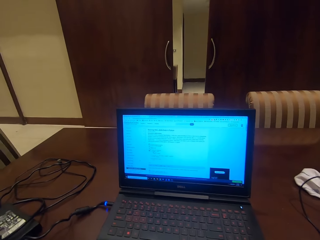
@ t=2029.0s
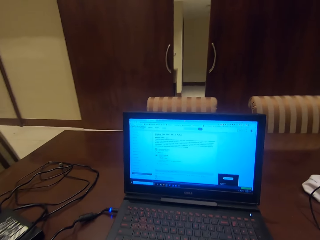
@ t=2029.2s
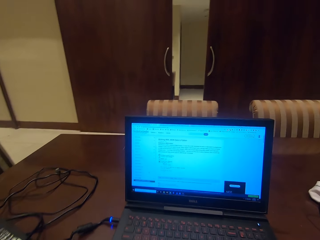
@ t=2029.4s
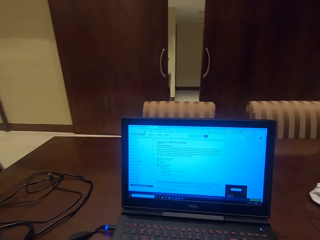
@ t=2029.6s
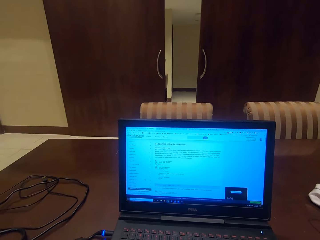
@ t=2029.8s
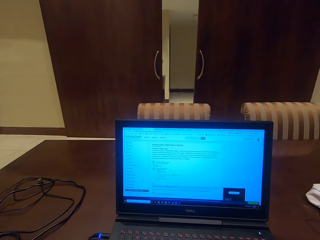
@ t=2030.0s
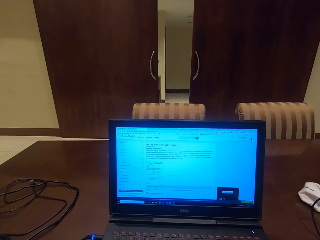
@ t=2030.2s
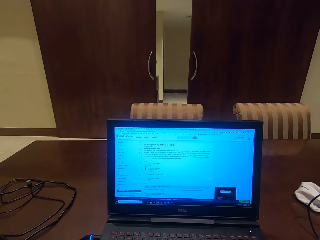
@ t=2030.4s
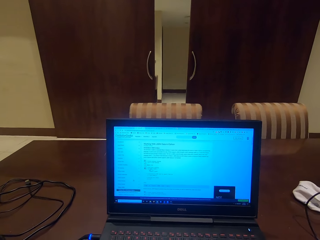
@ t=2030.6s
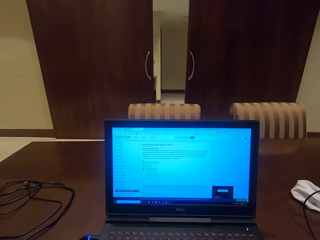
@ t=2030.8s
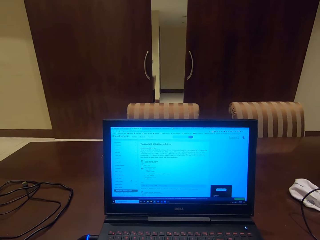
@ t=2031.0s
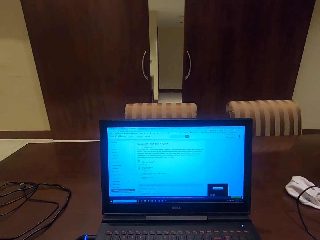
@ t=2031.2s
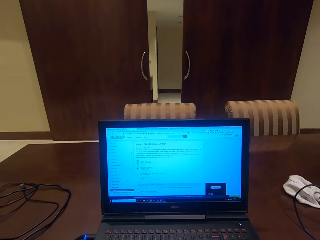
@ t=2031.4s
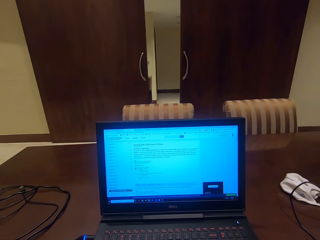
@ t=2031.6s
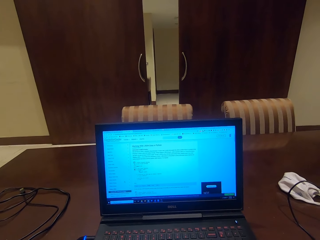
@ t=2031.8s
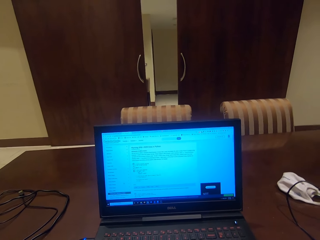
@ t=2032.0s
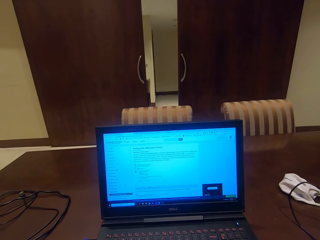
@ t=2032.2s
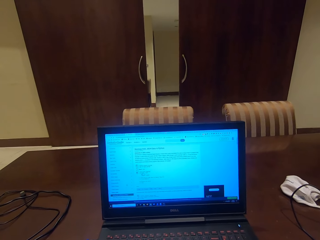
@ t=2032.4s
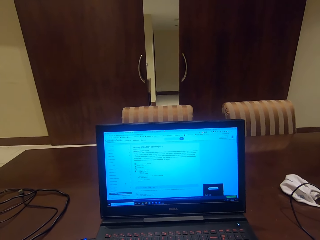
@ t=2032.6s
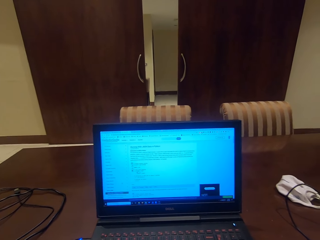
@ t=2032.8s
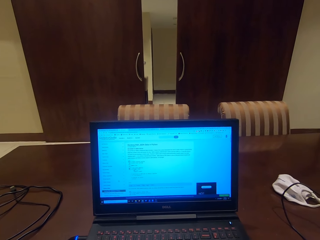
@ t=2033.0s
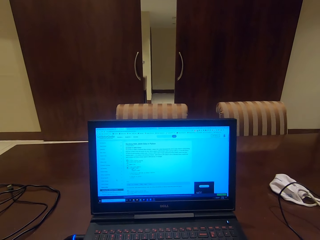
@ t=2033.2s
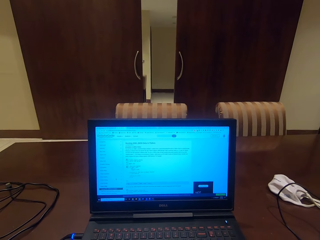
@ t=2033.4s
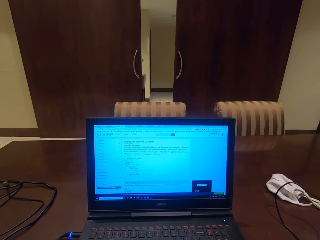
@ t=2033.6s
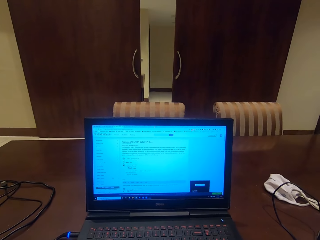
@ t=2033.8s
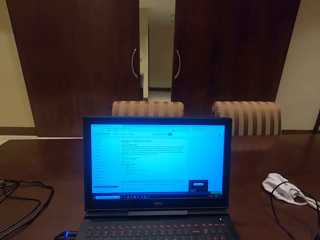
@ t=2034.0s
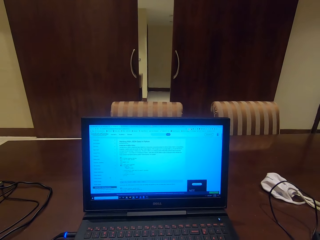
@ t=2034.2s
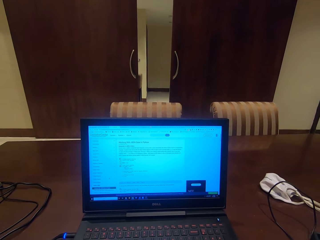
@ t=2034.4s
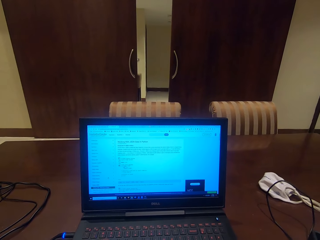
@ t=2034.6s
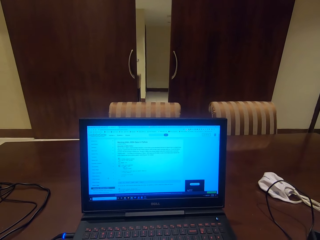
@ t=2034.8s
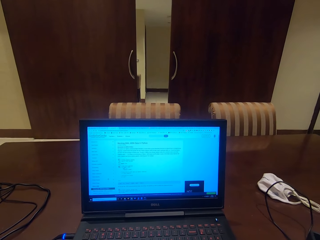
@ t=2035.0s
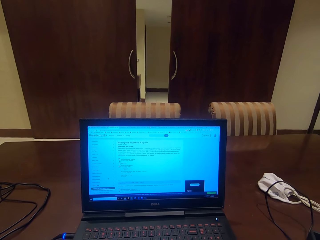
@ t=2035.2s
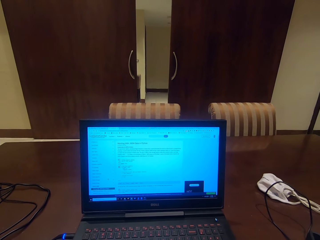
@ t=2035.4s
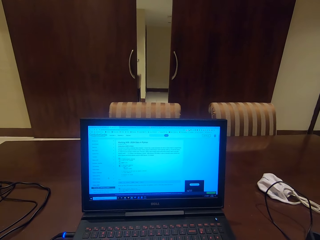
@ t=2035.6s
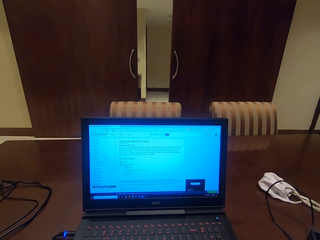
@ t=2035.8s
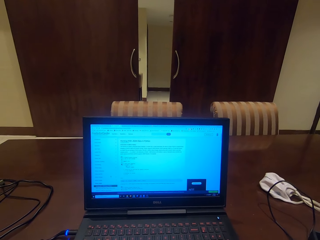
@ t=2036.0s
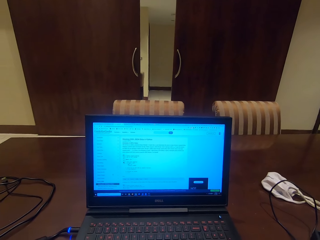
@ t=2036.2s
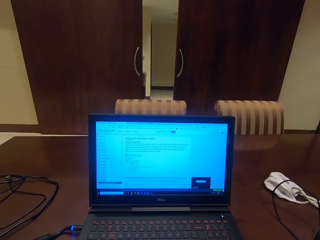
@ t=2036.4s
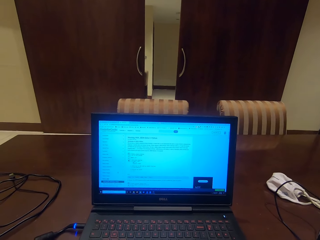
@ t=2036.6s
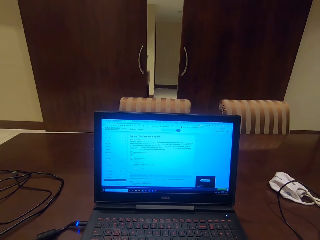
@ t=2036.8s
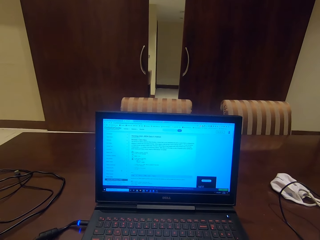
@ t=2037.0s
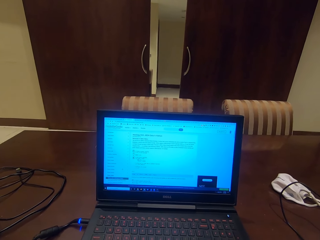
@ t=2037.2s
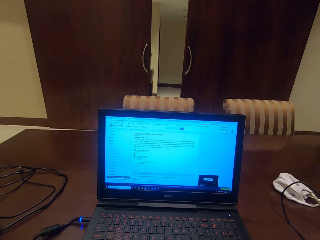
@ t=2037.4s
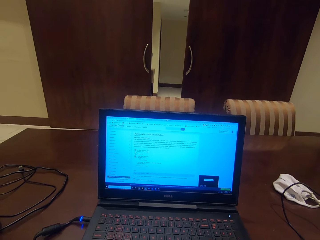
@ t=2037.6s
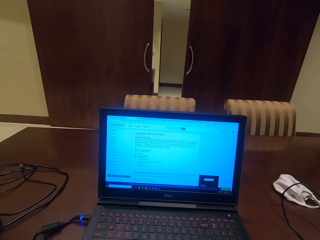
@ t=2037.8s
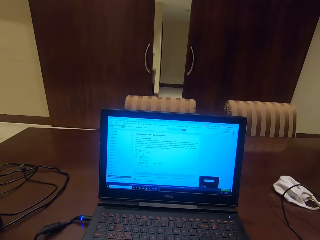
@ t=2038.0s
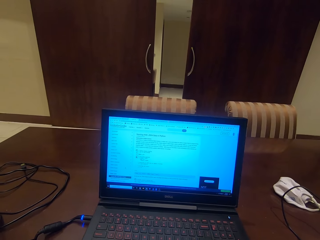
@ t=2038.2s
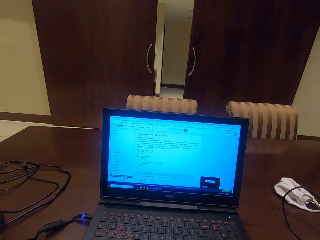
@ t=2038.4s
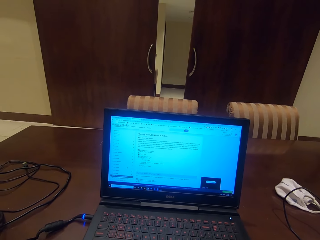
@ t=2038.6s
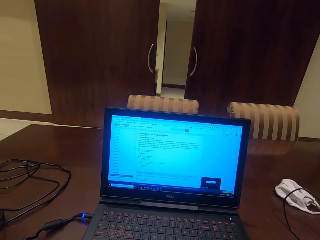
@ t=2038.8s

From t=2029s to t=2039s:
The camera wearer moves a hand.

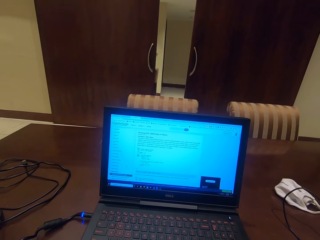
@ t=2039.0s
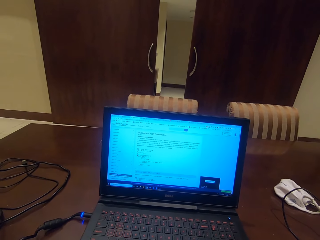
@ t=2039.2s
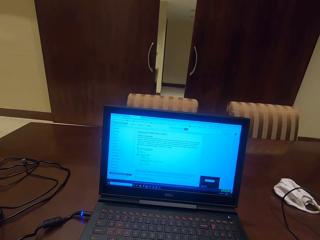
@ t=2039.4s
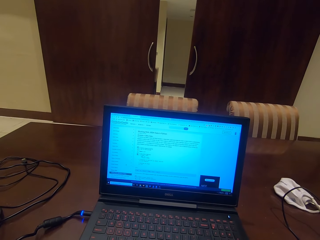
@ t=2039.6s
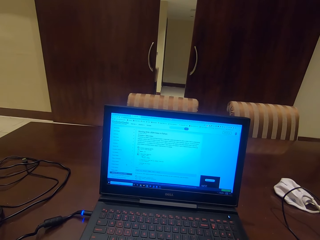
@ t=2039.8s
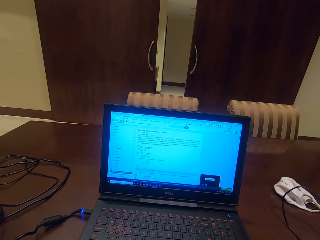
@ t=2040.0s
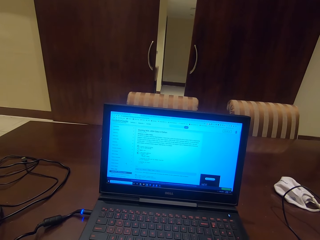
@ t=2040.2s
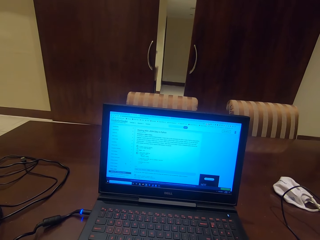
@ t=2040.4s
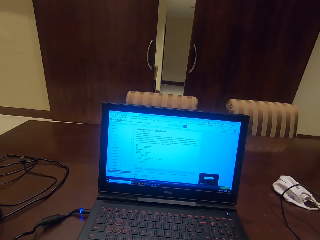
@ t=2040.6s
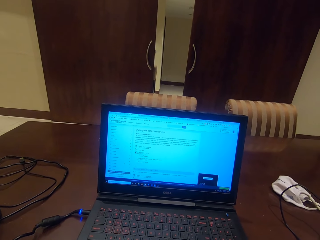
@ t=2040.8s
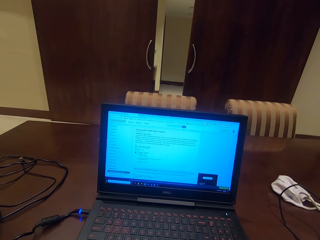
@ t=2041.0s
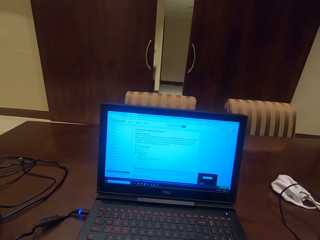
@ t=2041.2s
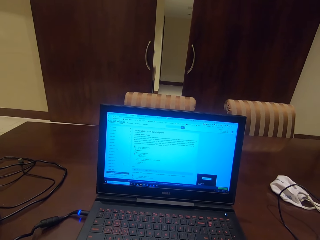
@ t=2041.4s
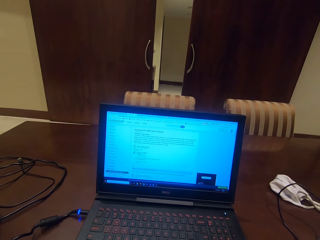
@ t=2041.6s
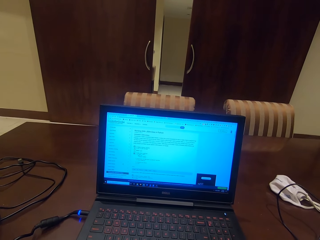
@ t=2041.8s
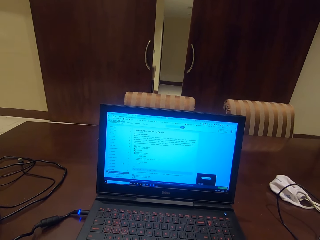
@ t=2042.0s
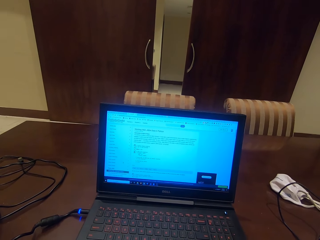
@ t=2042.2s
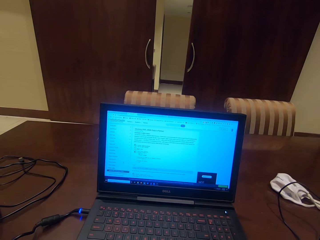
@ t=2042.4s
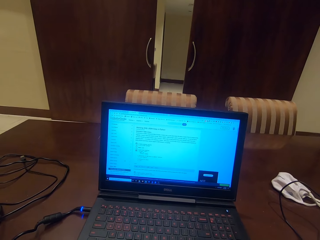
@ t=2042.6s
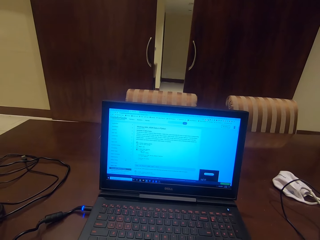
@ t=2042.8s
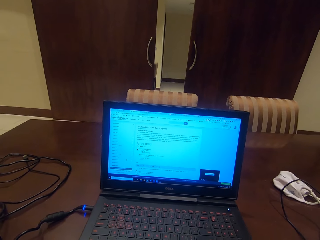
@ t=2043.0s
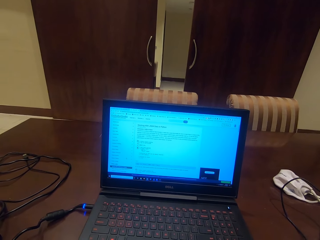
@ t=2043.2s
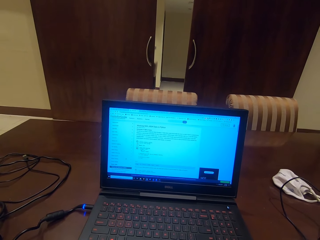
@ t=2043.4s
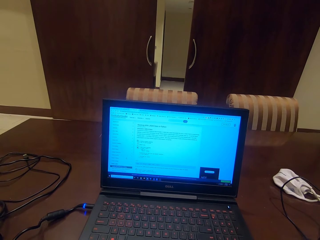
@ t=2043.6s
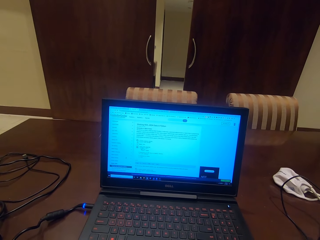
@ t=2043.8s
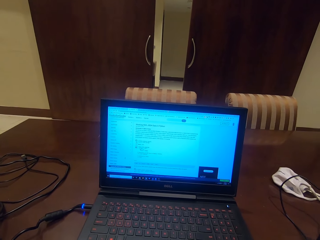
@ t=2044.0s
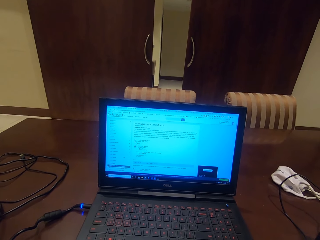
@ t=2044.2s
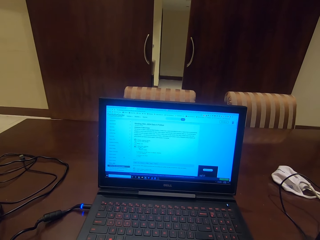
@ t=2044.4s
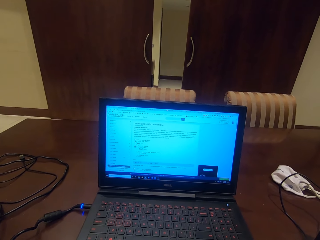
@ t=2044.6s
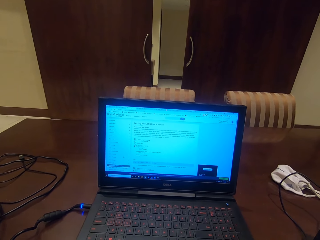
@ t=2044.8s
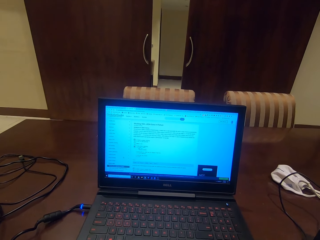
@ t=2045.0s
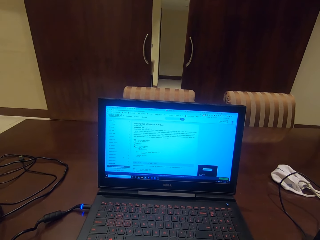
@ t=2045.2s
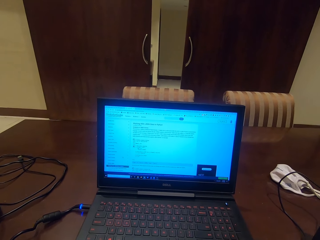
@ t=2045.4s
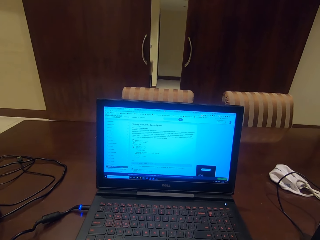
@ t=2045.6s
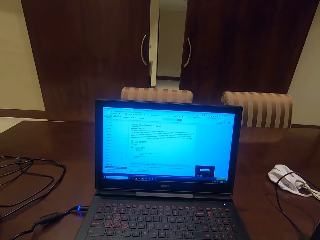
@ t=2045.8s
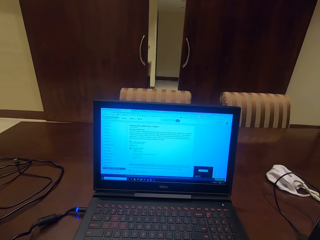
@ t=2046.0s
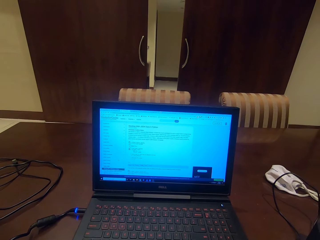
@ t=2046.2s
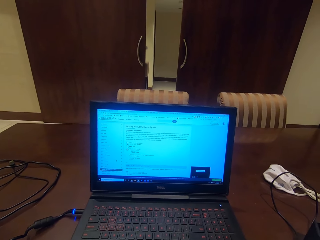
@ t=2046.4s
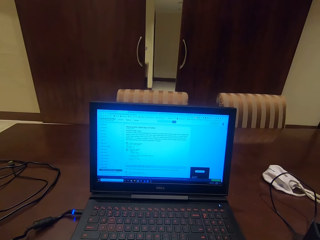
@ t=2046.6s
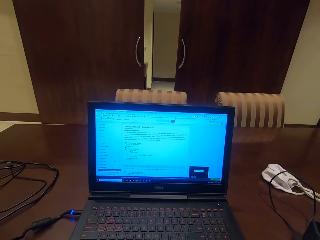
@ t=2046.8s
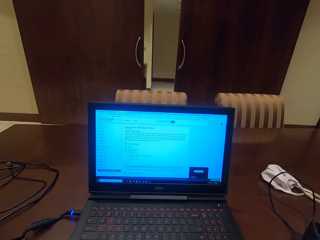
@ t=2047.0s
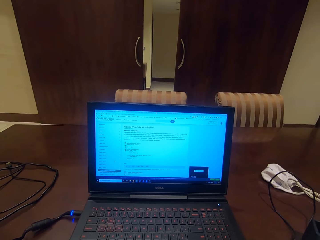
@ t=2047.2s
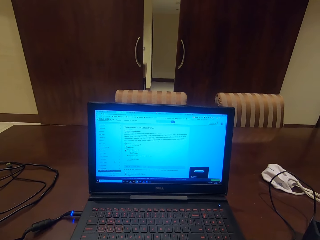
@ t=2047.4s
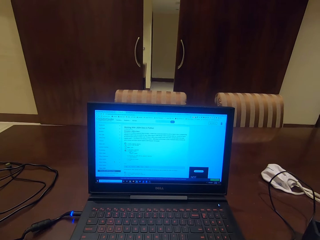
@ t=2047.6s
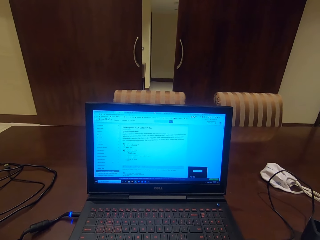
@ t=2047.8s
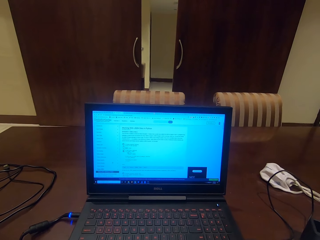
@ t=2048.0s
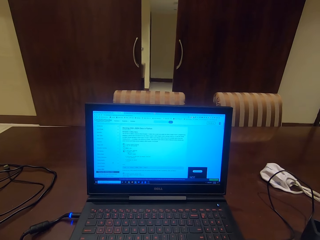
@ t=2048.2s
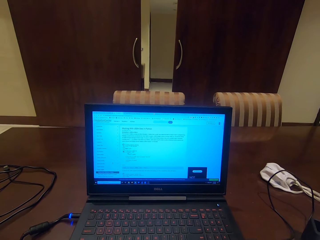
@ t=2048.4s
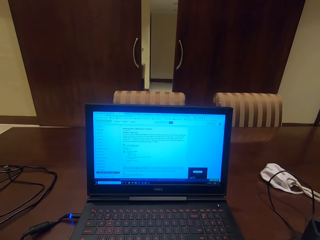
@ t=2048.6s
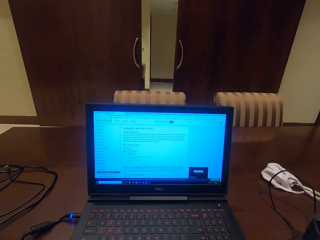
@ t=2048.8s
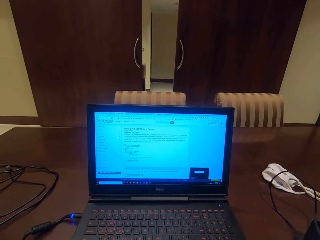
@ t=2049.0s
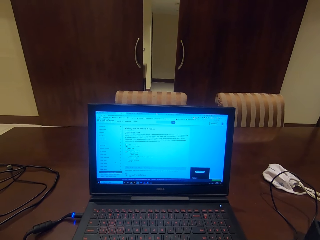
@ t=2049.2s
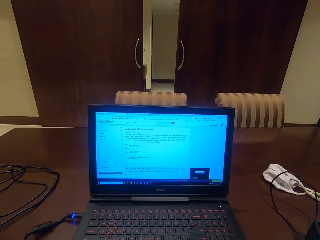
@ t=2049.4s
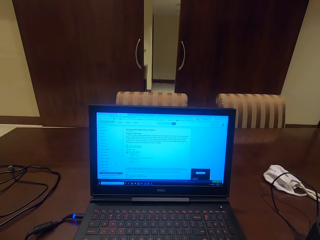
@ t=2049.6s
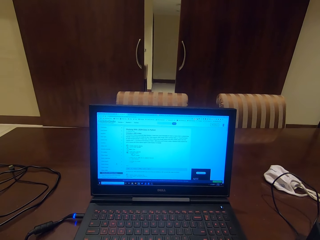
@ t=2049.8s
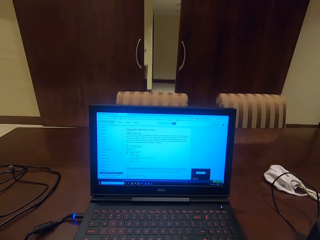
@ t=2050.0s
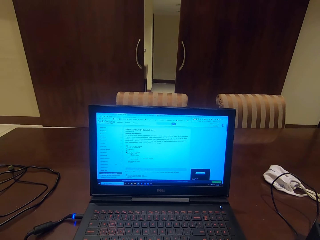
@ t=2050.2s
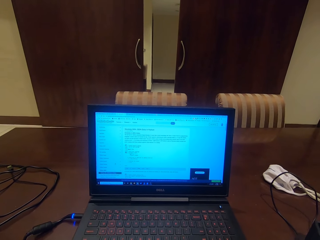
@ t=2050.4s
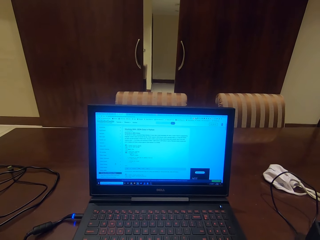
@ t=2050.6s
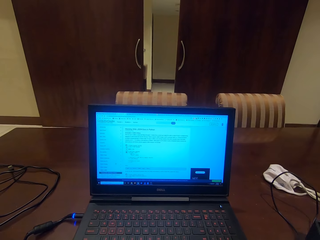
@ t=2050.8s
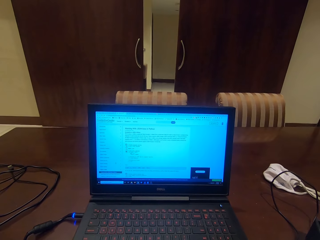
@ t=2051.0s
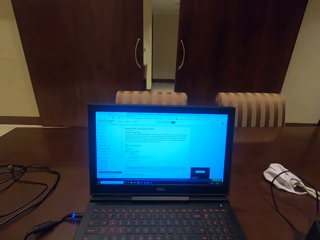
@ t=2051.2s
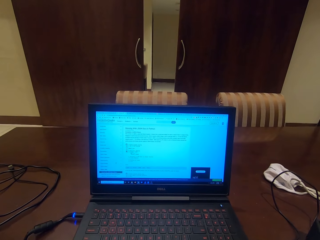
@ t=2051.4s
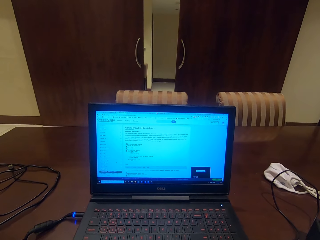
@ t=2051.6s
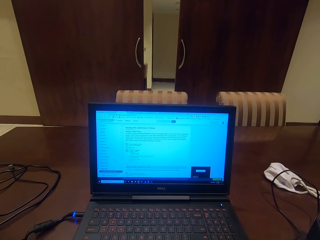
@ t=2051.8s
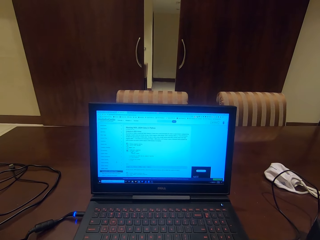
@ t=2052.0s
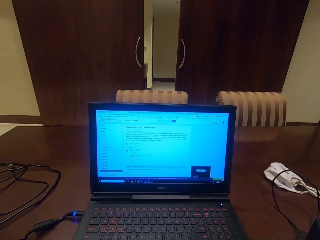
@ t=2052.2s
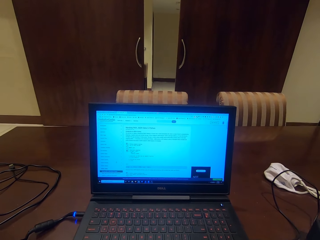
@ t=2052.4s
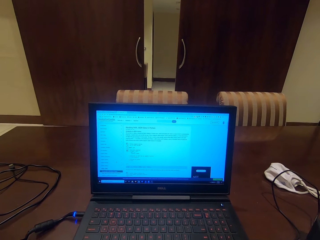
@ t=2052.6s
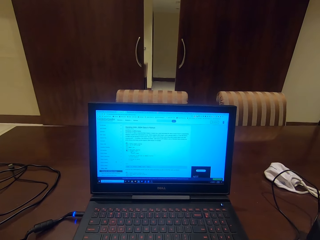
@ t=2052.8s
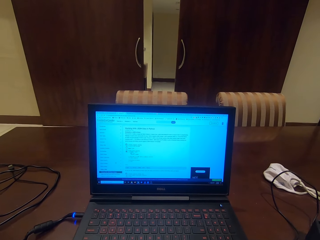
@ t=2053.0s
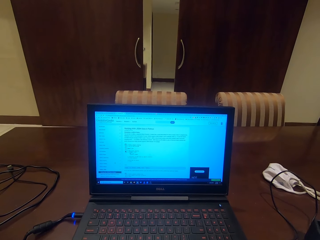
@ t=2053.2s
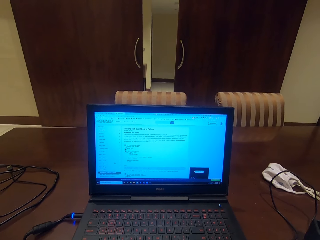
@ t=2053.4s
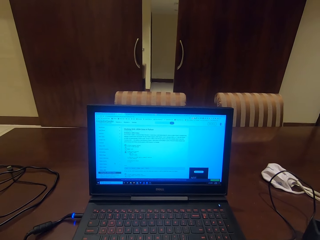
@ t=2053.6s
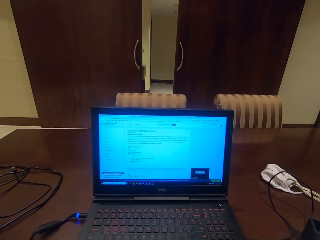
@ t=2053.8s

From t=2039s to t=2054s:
The camera wearer reads something on the laptop.
